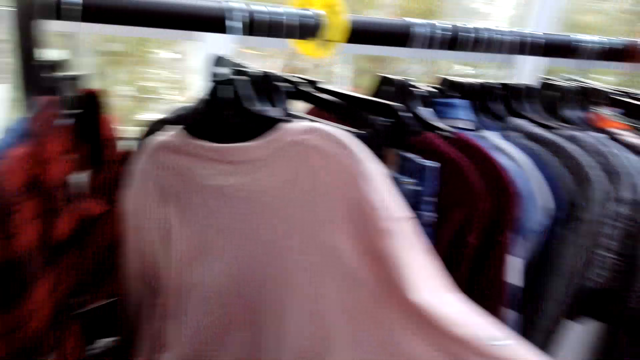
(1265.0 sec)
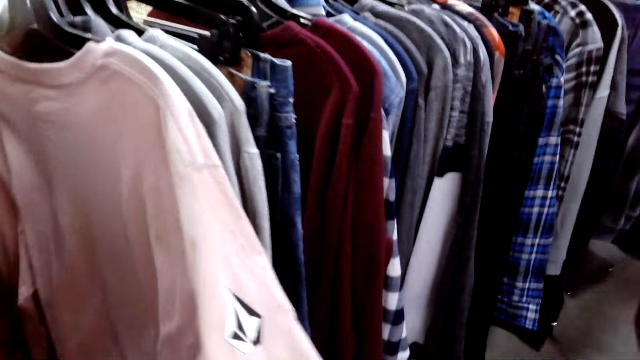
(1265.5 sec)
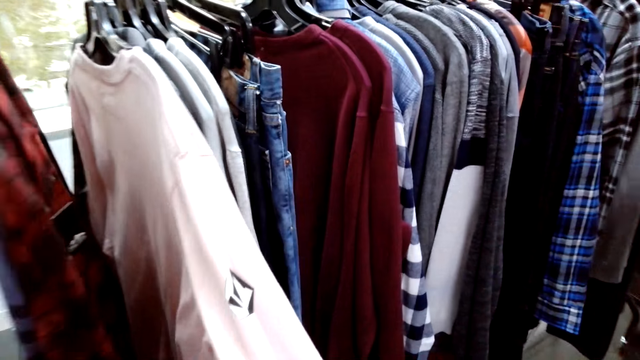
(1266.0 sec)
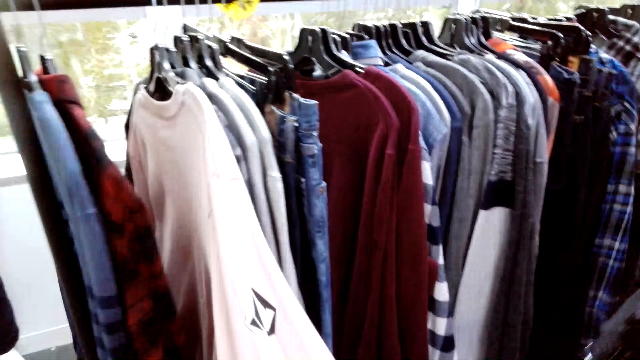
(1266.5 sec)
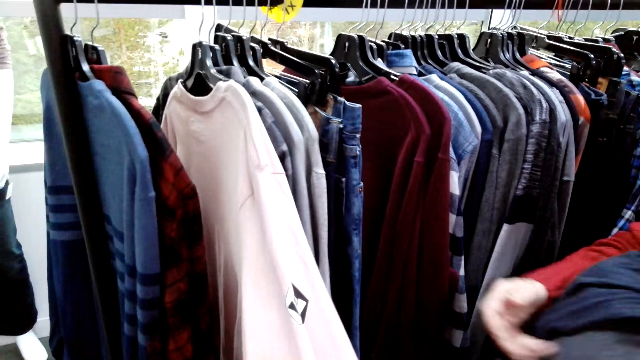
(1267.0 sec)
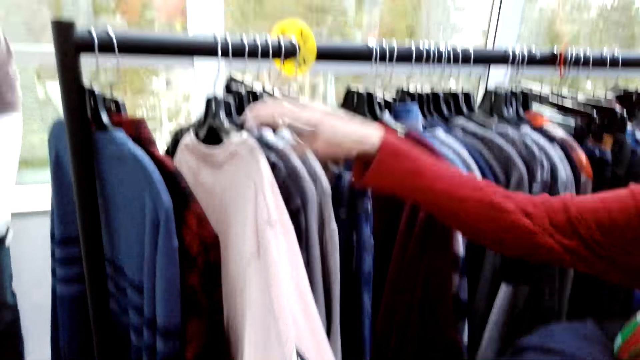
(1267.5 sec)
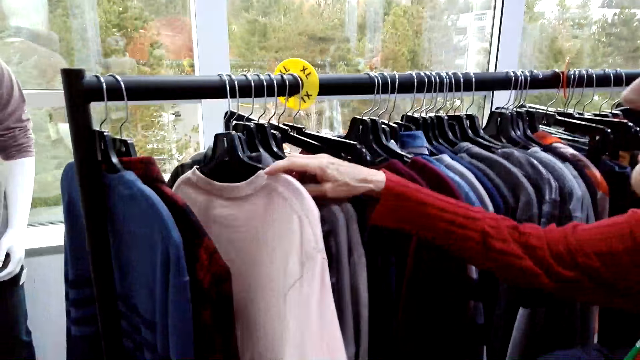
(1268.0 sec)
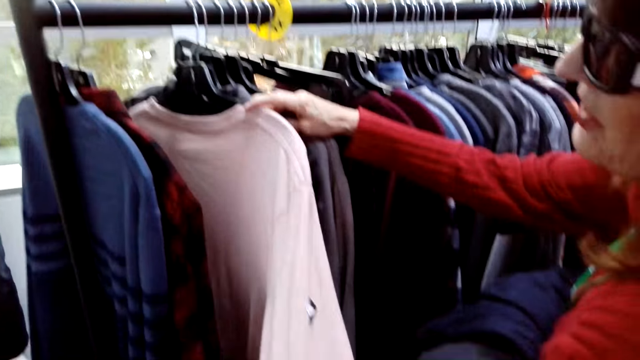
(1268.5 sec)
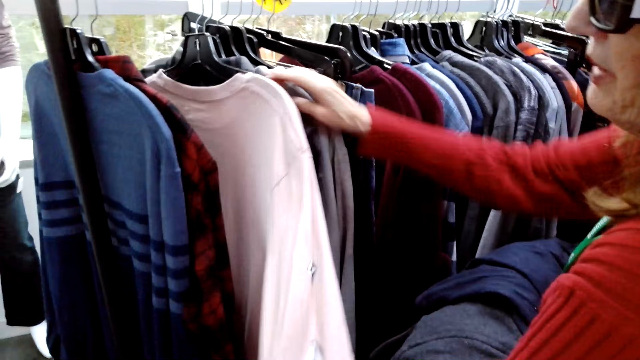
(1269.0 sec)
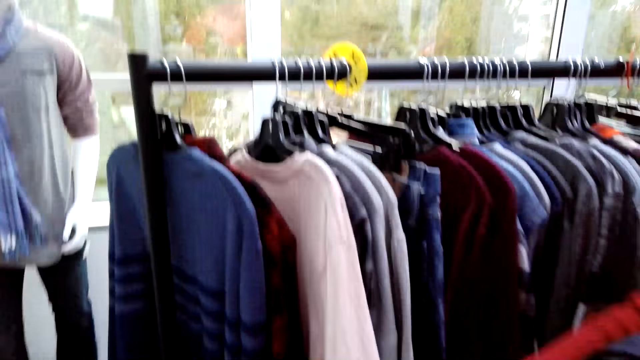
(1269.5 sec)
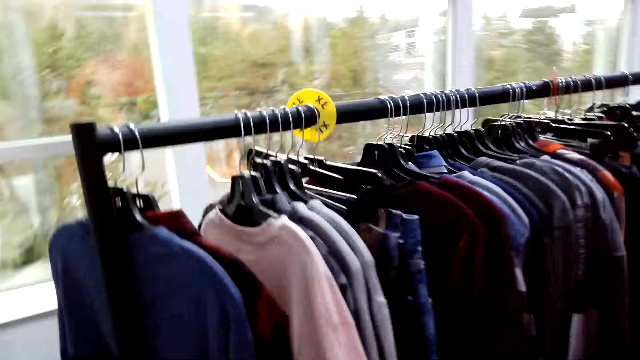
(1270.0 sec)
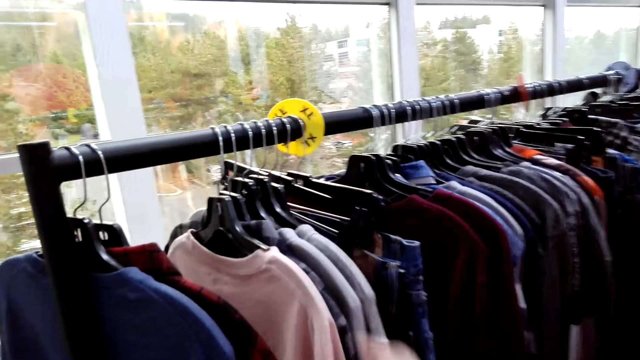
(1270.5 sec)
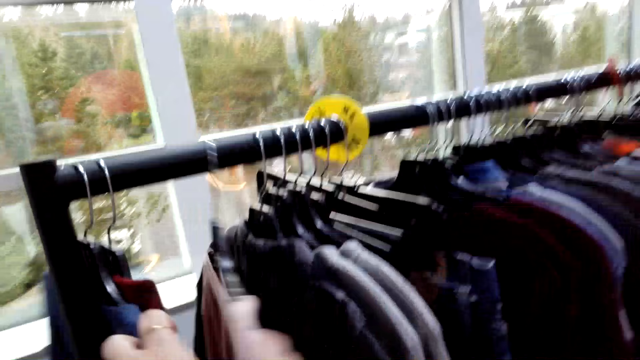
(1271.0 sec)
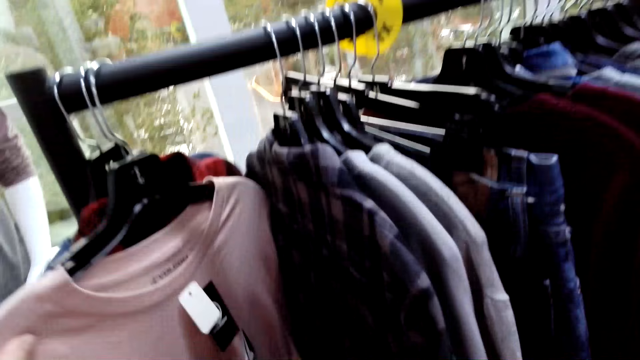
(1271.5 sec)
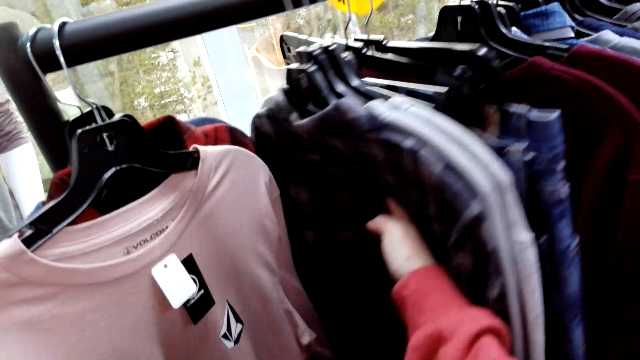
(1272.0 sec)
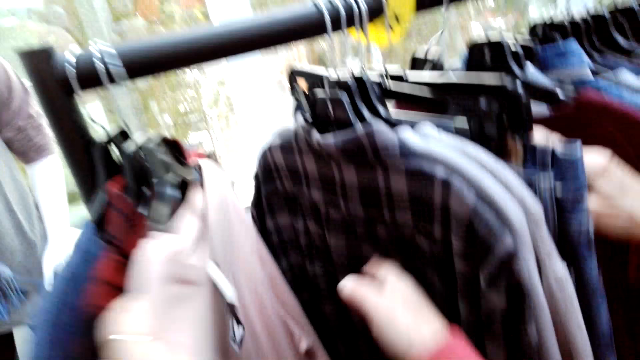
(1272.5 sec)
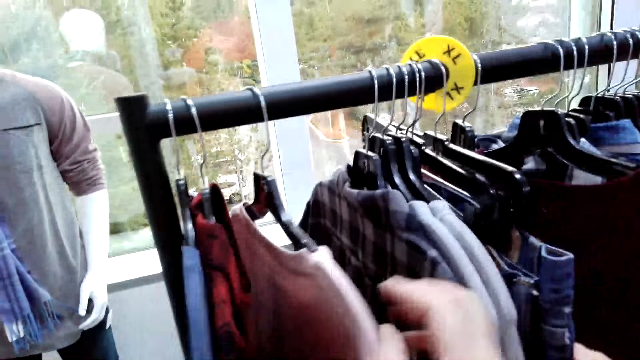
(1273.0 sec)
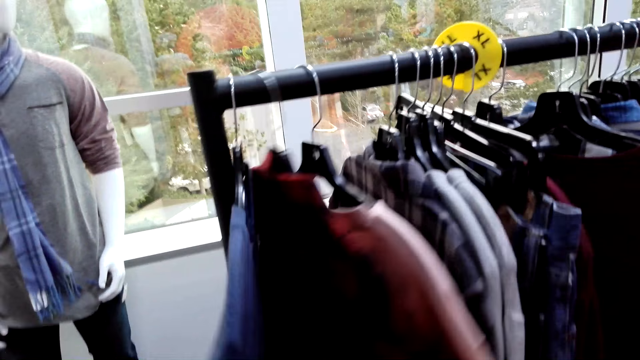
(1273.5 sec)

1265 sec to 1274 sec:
A woman touches the pink sweatshirt.

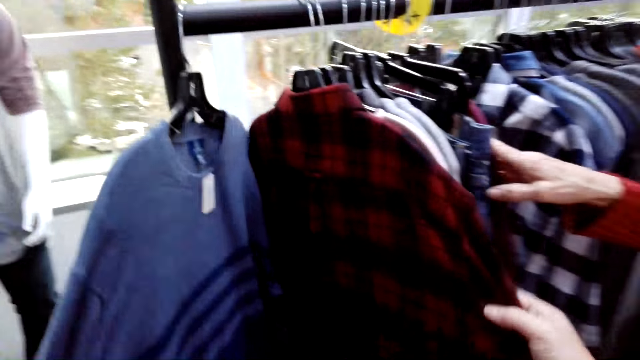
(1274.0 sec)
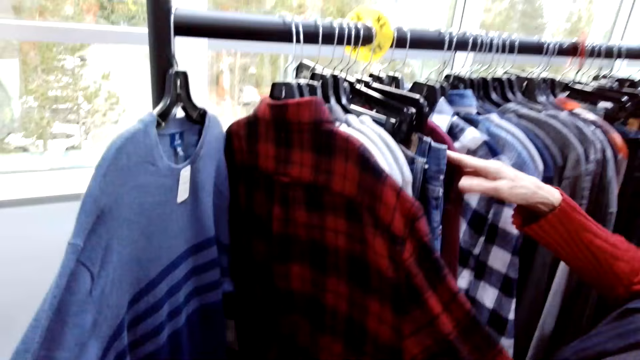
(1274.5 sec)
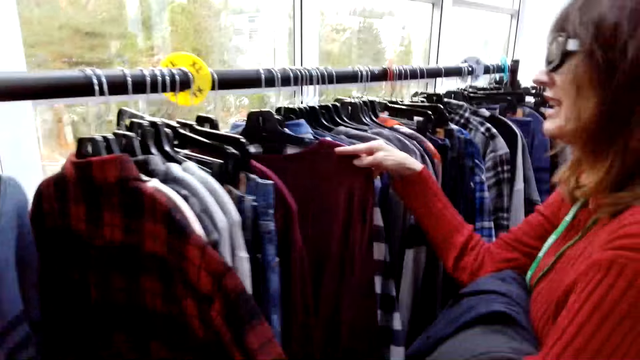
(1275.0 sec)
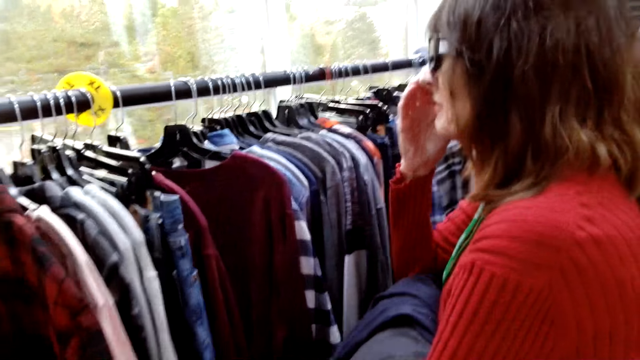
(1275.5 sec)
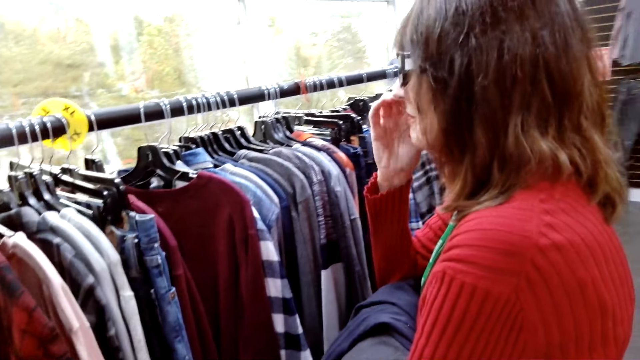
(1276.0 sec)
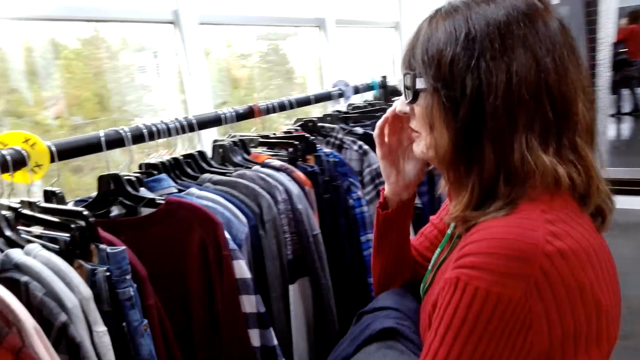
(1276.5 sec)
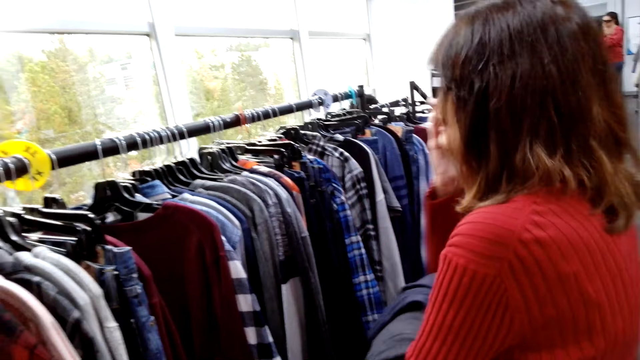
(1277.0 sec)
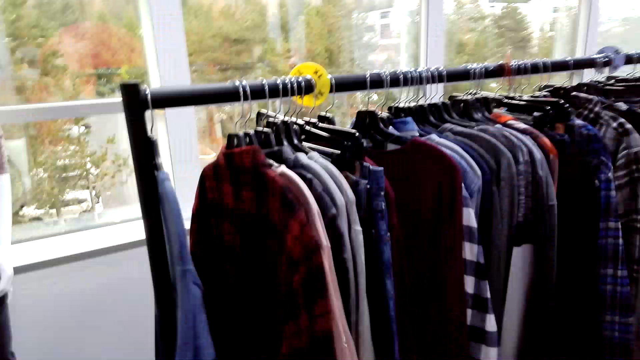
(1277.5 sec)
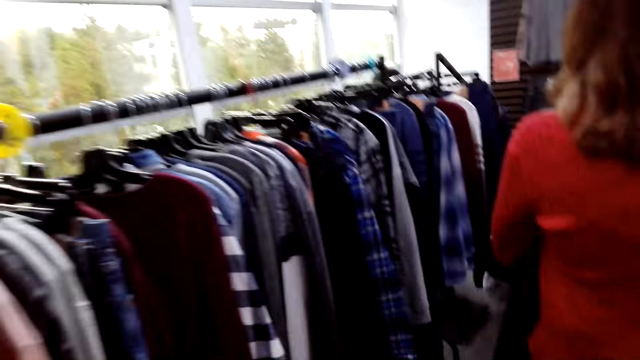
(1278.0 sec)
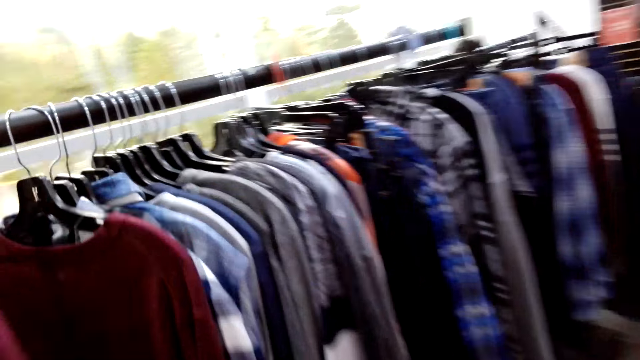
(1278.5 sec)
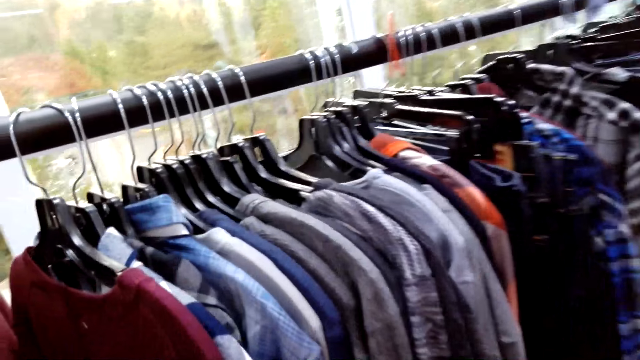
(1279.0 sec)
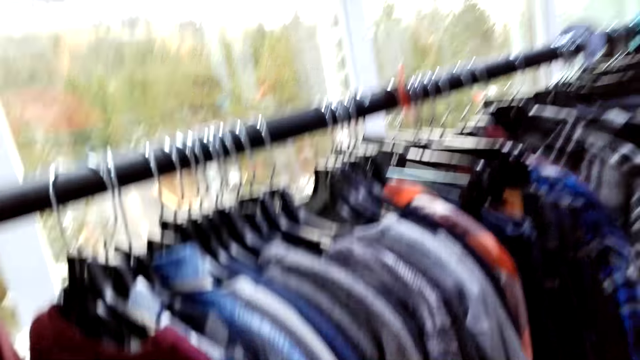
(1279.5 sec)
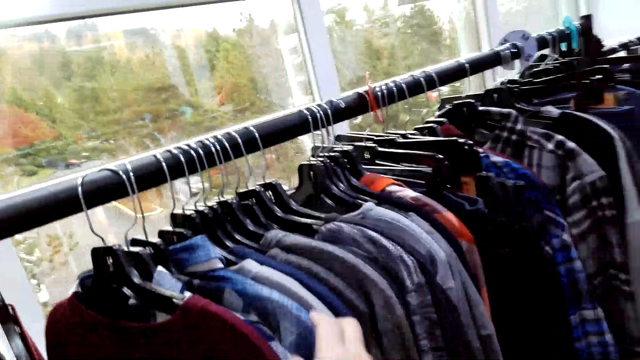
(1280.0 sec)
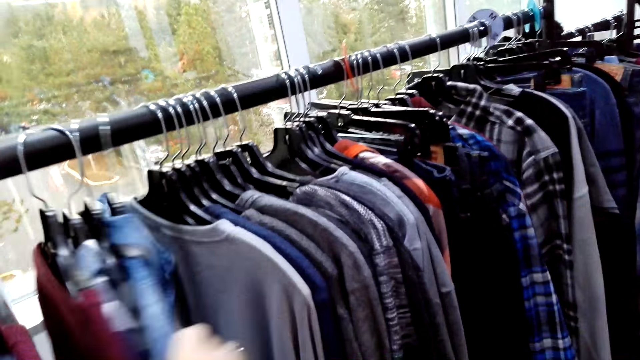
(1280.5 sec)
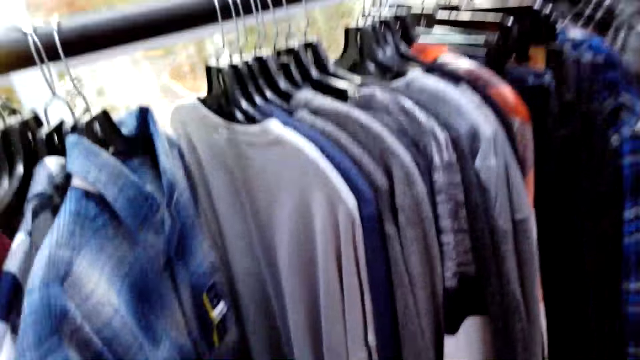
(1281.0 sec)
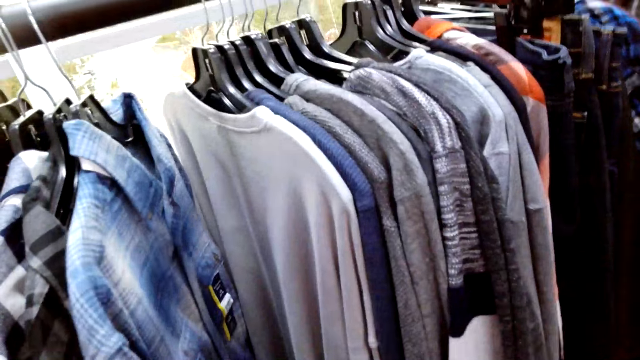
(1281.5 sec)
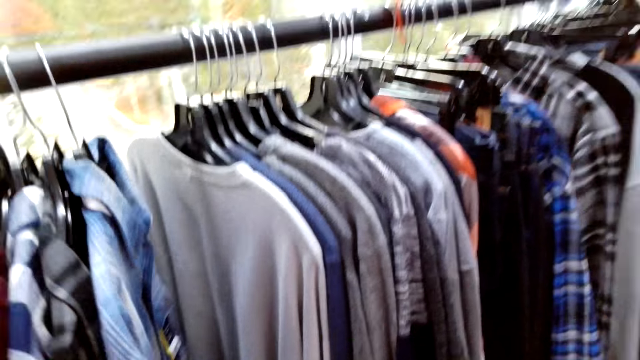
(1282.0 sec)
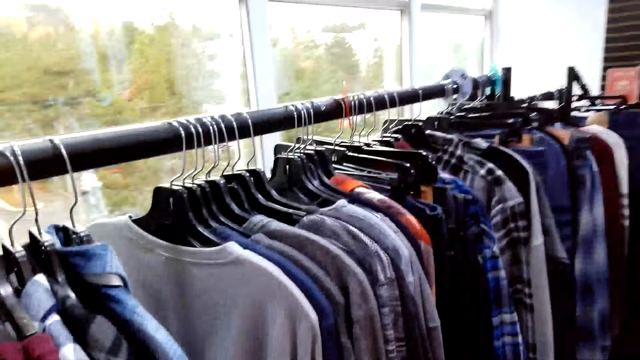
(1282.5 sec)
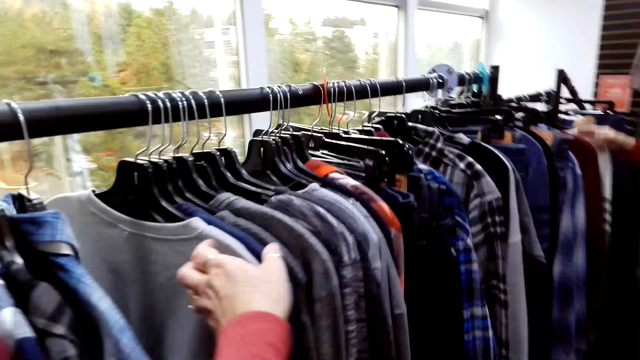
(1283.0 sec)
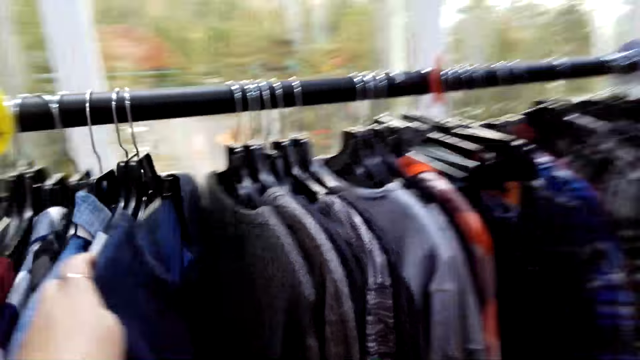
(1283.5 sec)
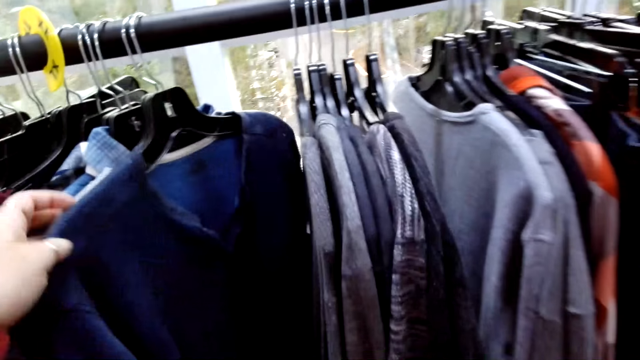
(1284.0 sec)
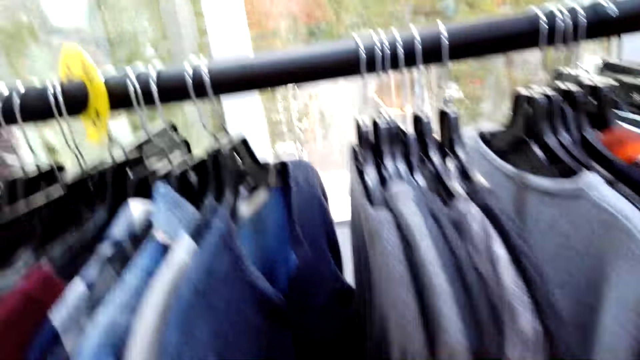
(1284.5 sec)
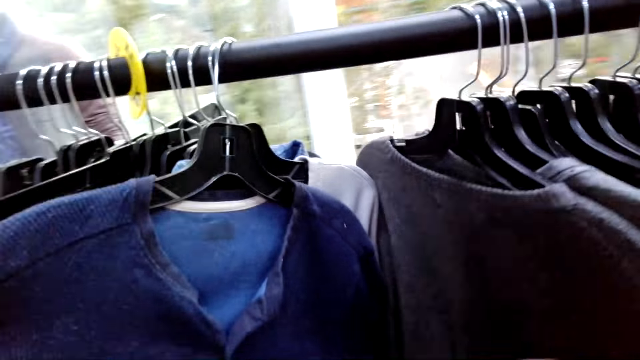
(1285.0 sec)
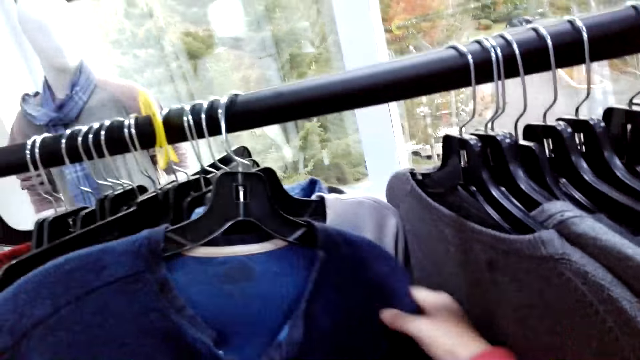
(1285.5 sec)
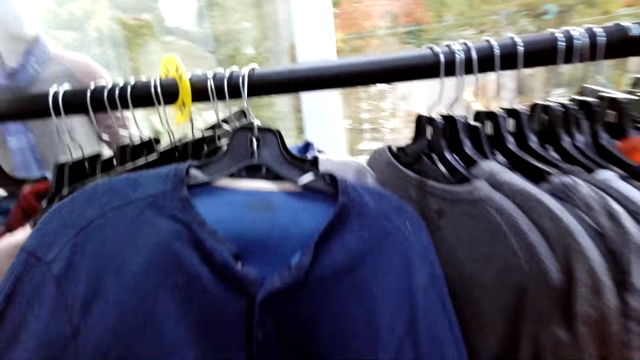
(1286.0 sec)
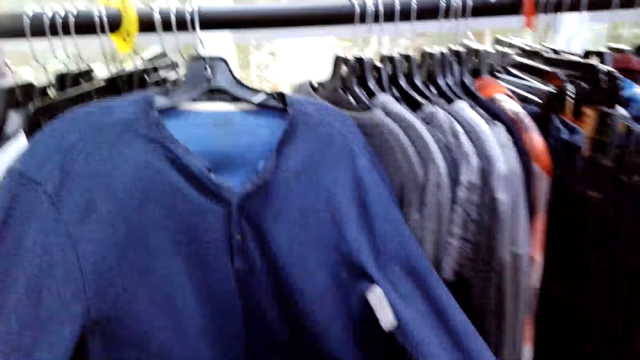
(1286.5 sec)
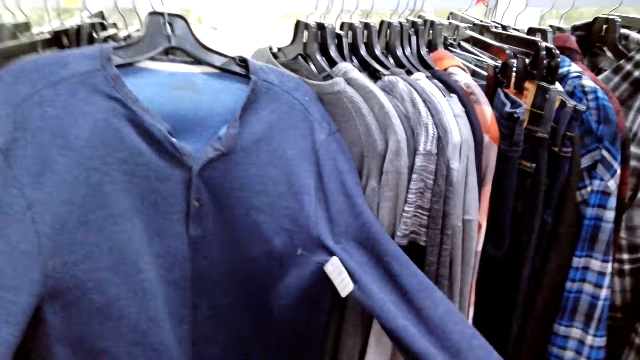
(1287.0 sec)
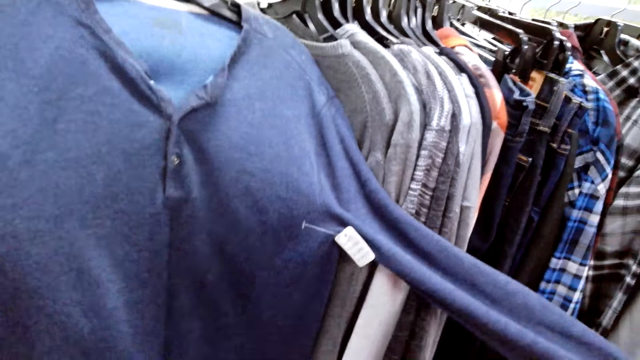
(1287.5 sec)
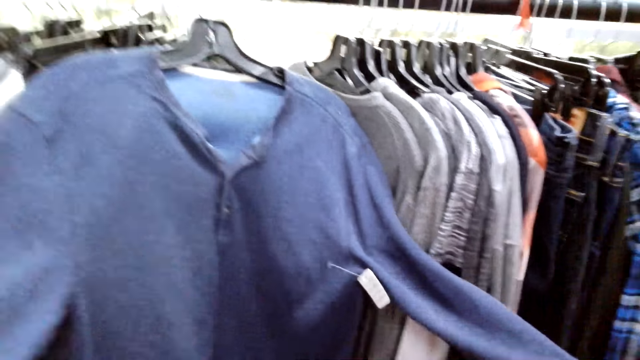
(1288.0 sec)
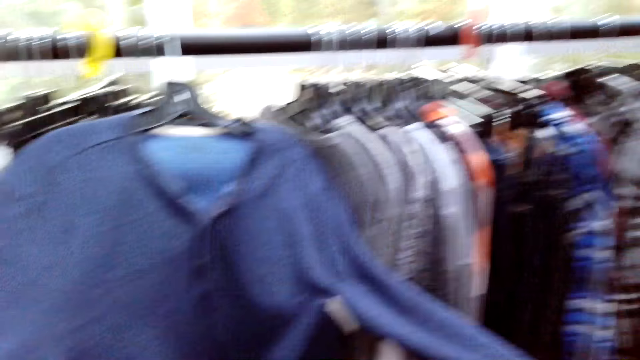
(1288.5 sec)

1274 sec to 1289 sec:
A woman scratches her face with her right hand. The camera wearer moves the clothes on the rail. They look at the blue sweatshirt.
